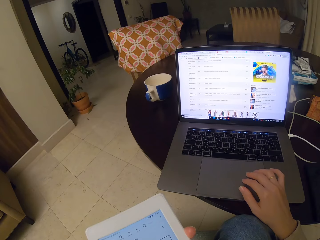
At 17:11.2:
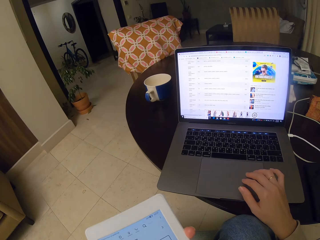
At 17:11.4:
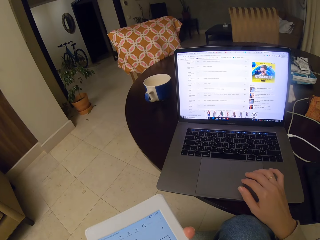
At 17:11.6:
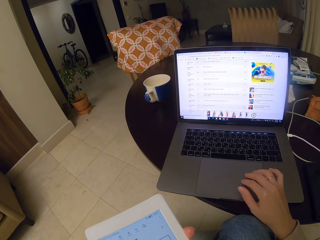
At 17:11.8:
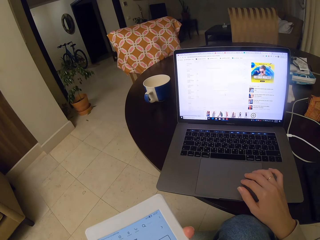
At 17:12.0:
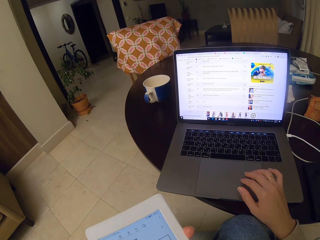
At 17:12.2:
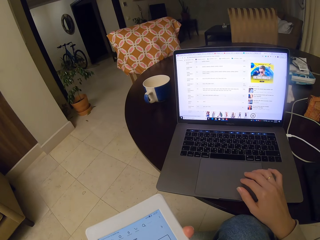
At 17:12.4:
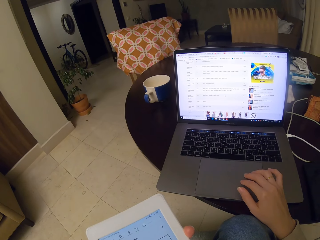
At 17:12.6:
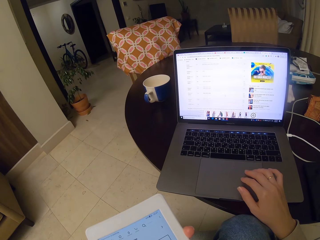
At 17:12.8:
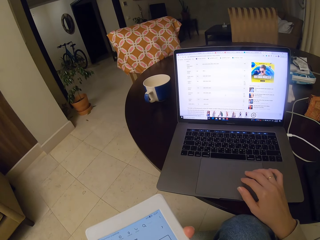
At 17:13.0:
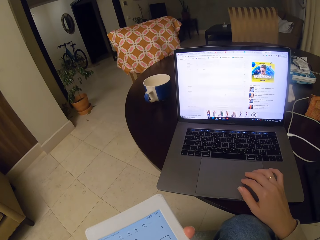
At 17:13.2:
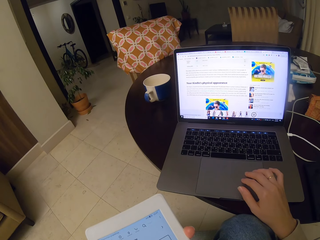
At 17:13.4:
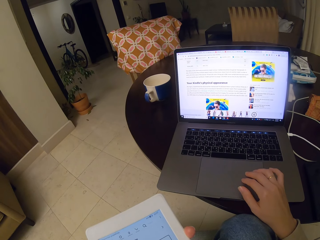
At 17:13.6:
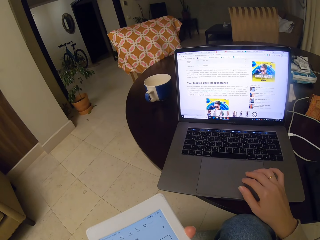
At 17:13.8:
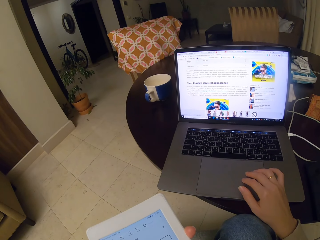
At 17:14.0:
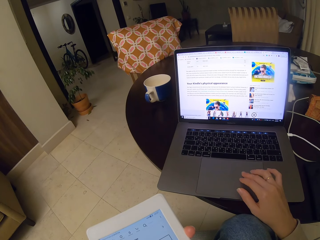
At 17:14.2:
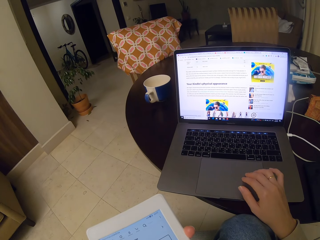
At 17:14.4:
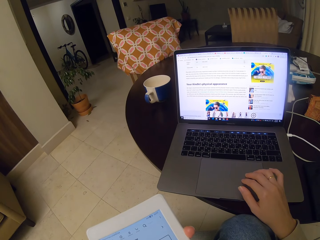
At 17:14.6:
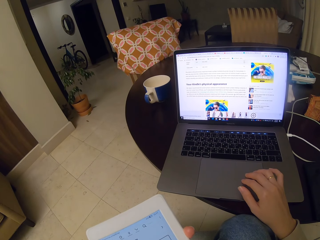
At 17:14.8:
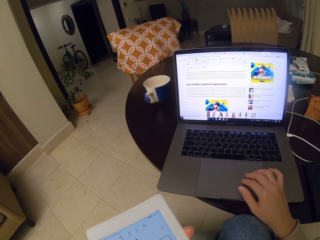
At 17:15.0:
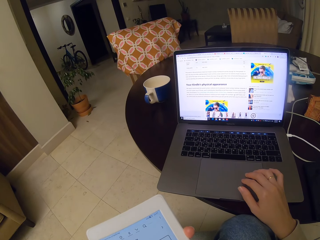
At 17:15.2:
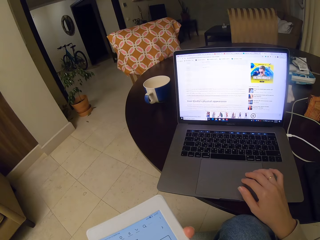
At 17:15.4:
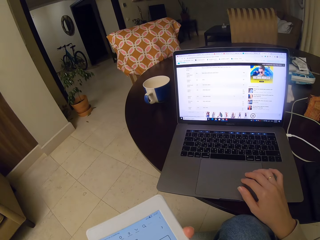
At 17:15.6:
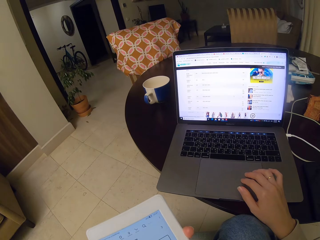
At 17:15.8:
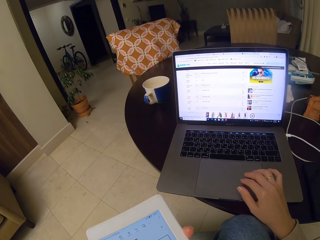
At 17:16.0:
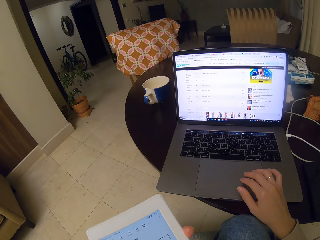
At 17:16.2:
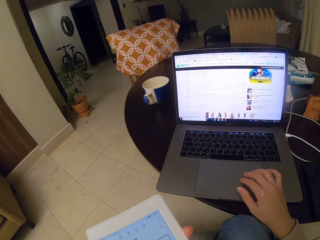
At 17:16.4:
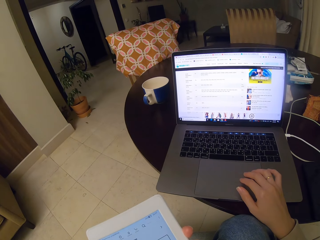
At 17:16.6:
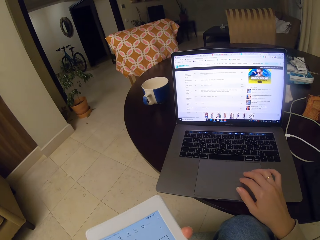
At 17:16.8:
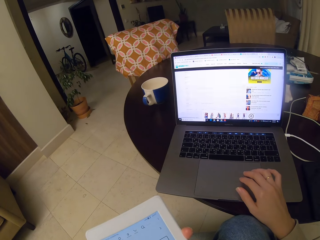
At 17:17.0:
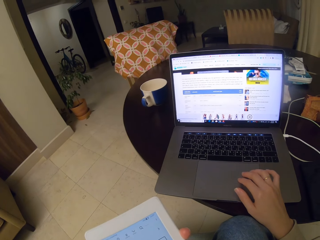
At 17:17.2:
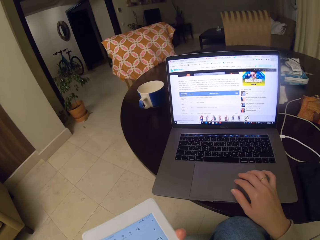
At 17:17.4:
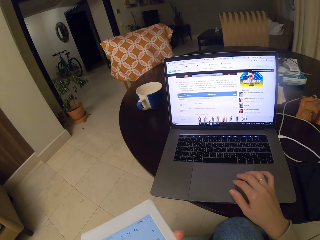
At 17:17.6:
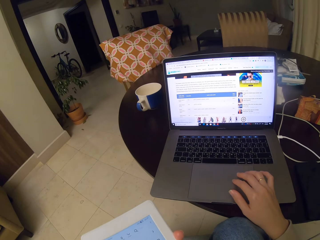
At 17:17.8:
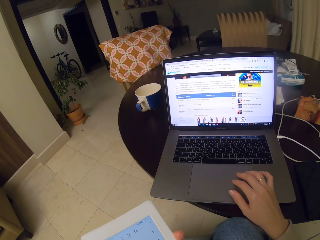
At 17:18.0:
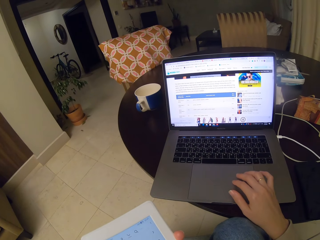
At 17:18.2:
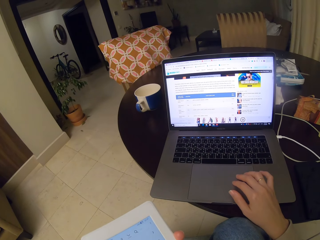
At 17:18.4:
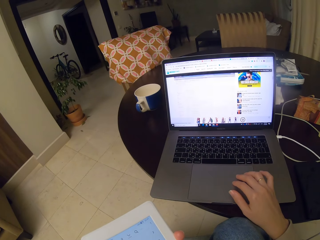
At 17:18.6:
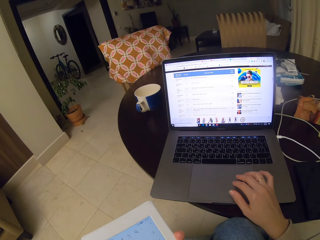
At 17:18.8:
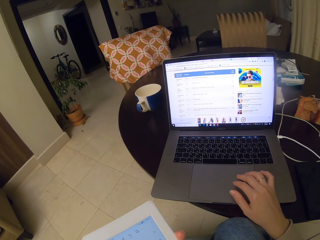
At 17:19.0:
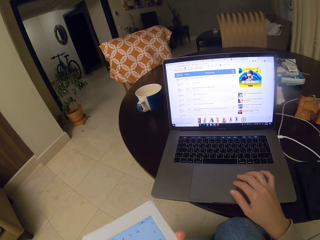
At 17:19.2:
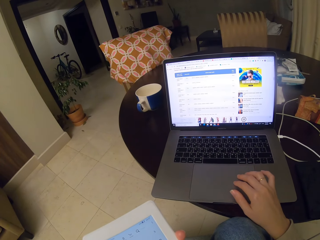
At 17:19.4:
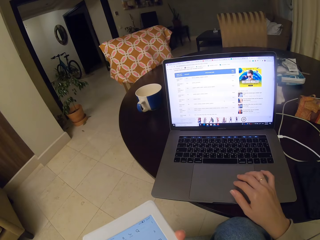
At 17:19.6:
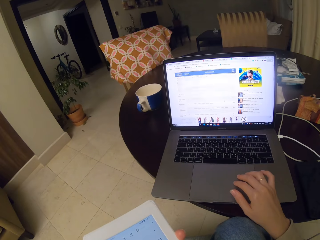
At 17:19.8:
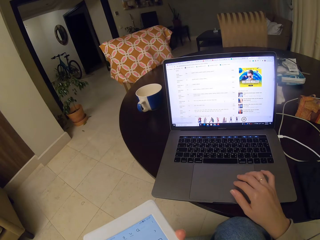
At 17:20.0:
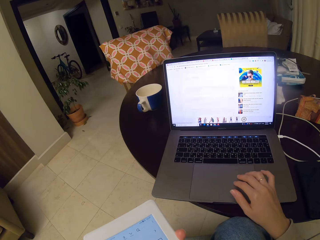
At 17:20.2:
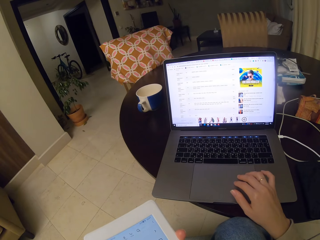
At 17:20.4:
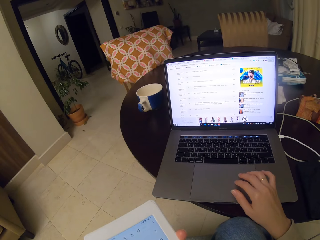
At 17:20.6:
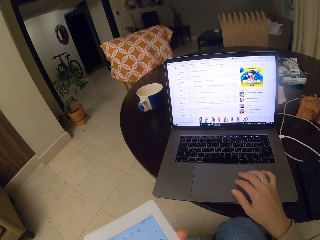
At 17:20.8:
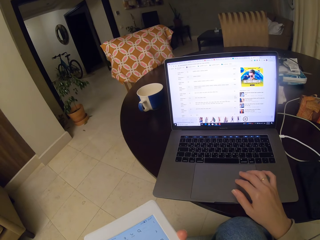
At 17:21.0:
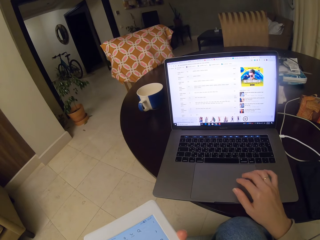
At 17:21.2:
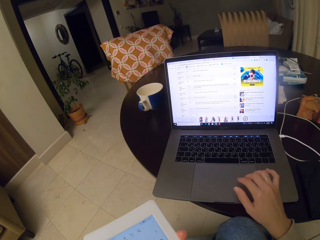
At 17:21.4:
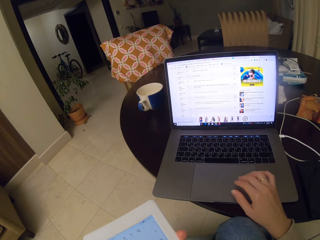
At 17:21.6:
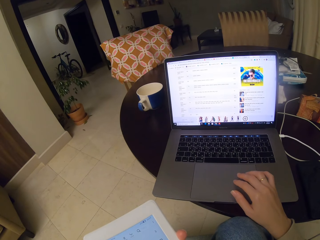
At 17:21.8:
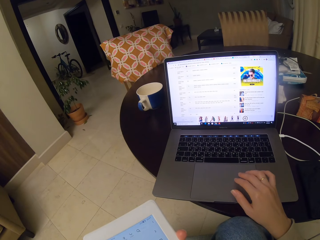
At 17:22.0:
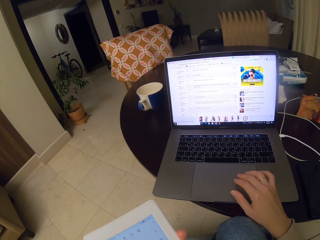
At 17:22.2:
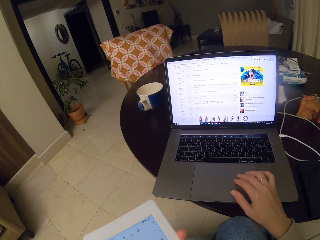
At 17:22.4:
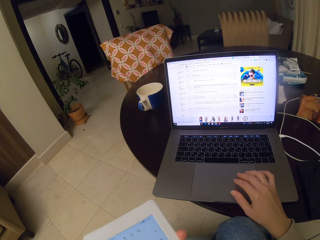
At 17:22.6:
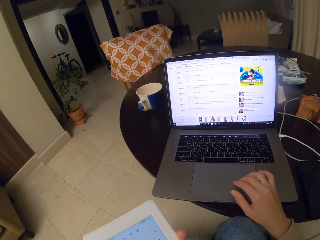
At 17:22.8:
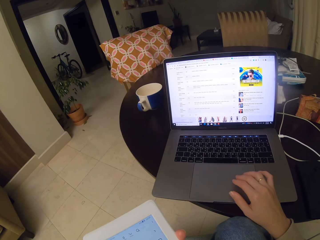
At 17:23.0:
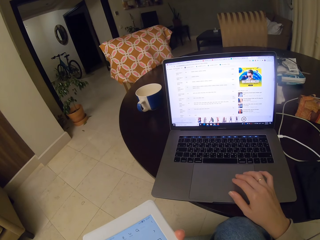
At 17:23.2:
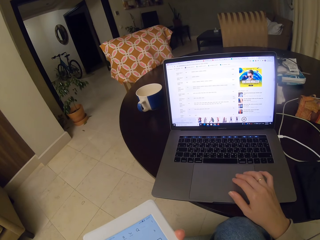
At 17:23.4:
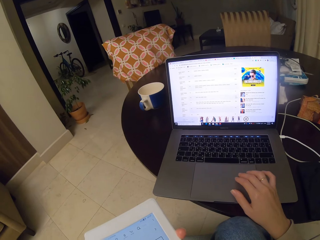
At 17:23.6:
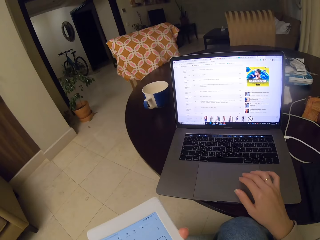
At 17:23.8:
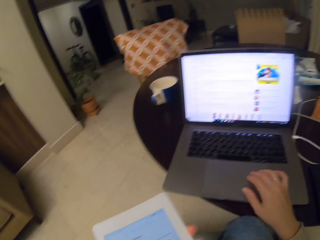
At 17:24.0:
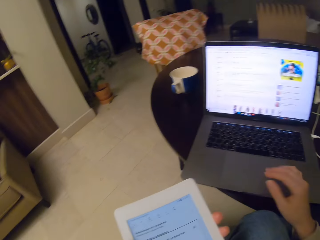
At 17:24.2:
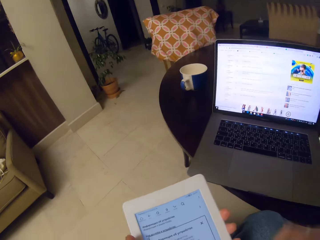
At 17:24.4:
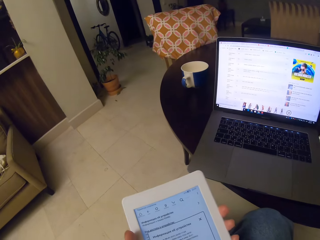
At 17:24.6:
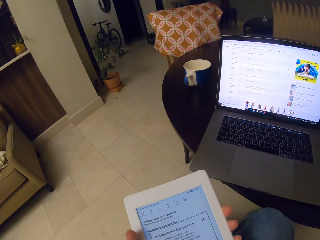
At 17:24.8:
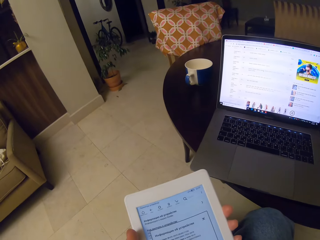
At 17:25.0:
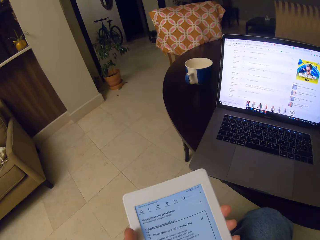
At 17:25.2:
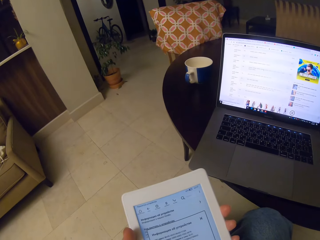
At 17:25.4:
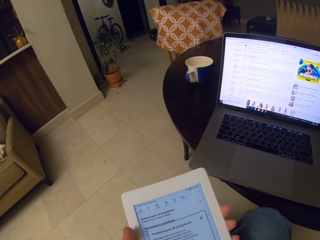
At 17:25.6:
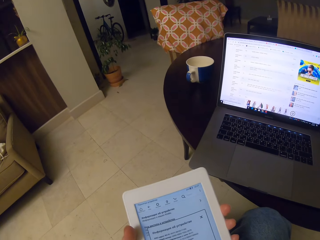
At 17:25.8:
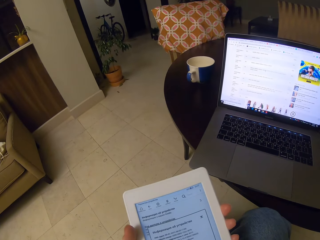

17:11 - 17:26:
The camera wearer controls the touchpad to activate items on the screen repeatedly. They read the text on the tablet.

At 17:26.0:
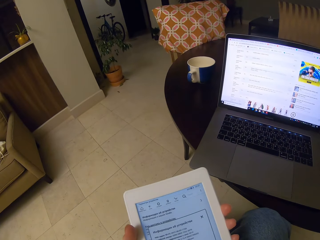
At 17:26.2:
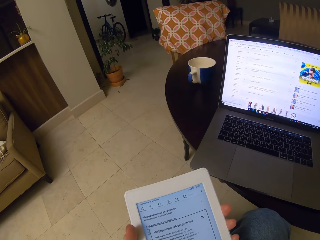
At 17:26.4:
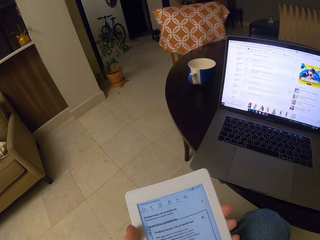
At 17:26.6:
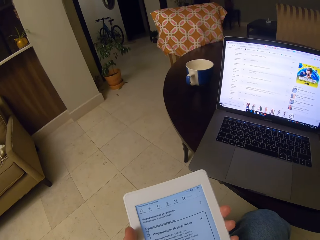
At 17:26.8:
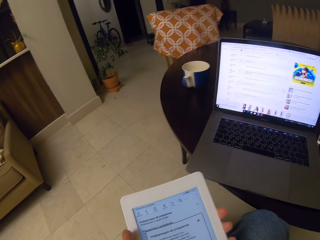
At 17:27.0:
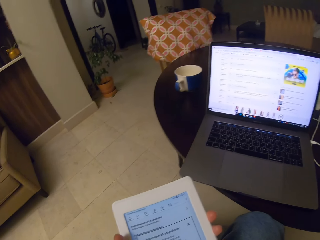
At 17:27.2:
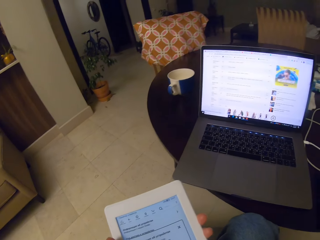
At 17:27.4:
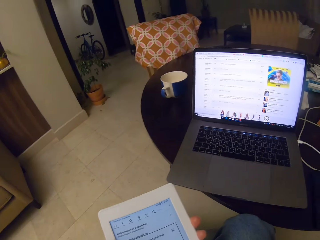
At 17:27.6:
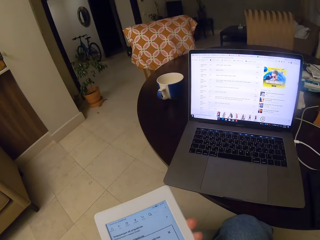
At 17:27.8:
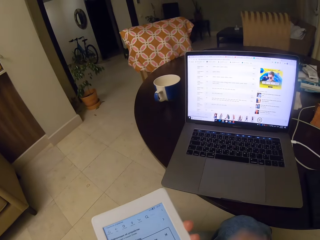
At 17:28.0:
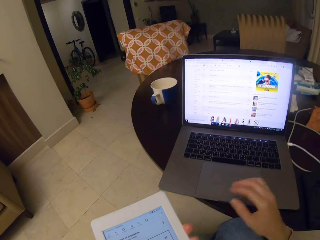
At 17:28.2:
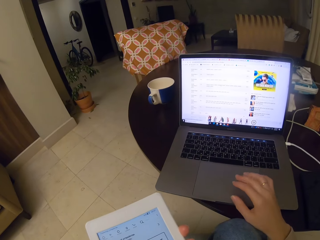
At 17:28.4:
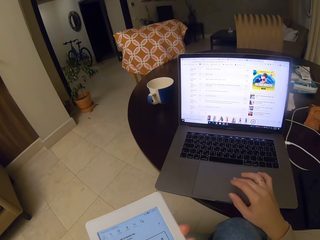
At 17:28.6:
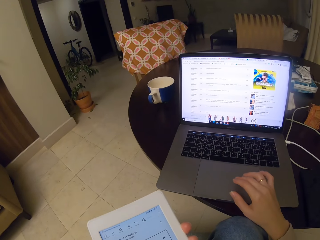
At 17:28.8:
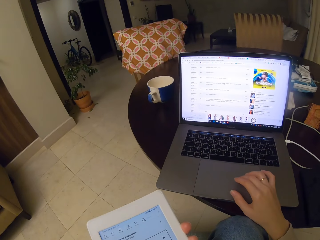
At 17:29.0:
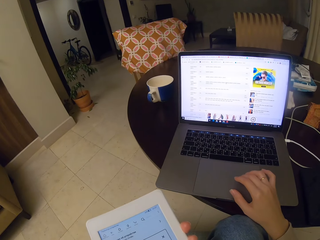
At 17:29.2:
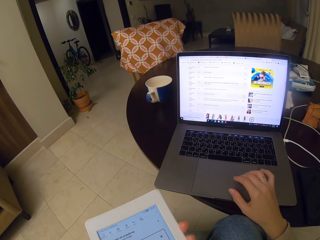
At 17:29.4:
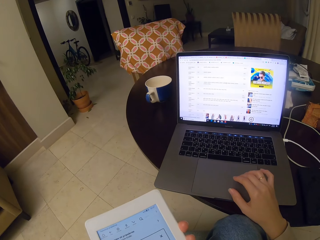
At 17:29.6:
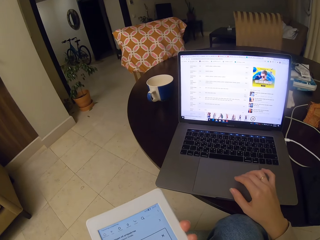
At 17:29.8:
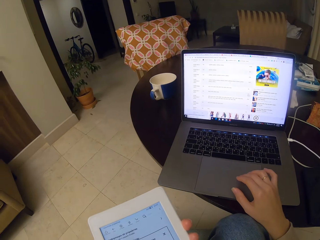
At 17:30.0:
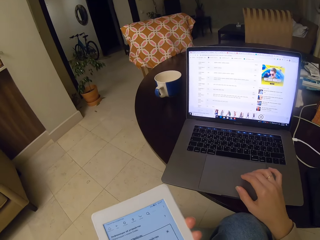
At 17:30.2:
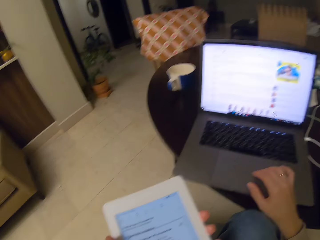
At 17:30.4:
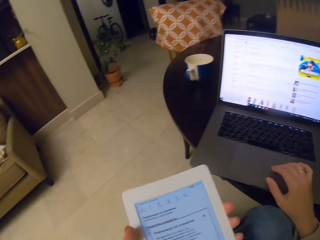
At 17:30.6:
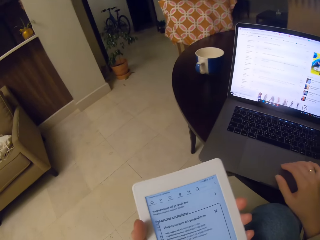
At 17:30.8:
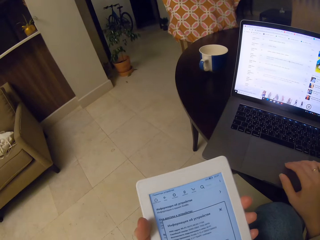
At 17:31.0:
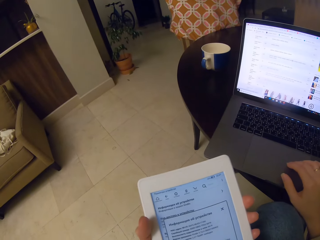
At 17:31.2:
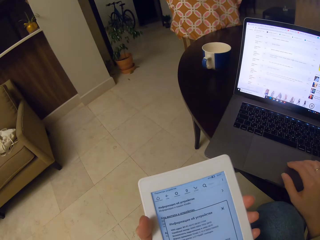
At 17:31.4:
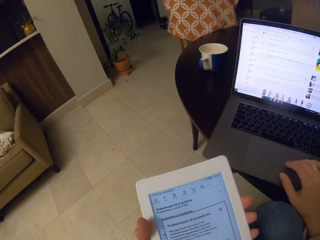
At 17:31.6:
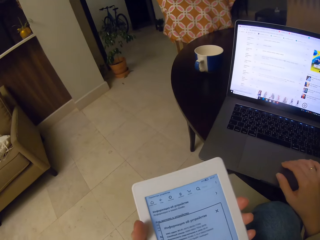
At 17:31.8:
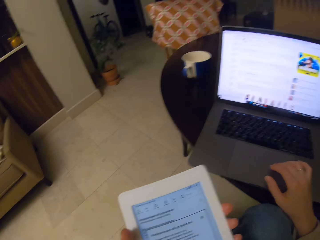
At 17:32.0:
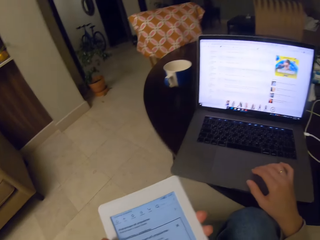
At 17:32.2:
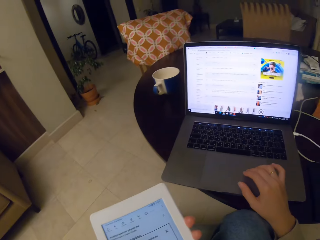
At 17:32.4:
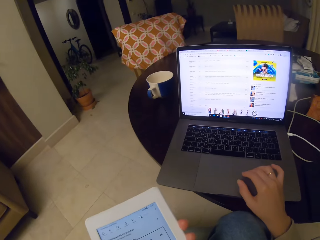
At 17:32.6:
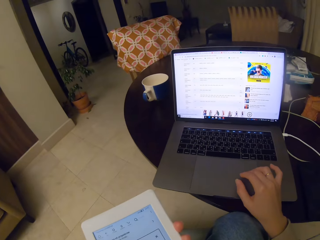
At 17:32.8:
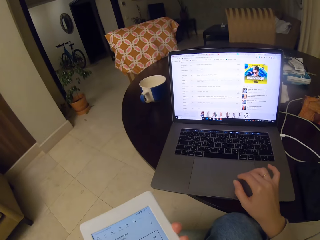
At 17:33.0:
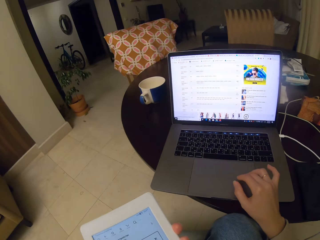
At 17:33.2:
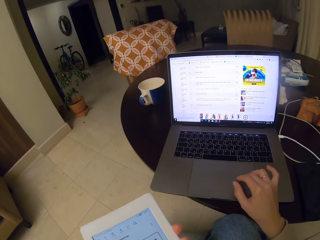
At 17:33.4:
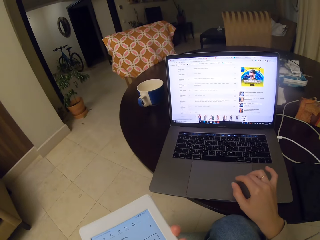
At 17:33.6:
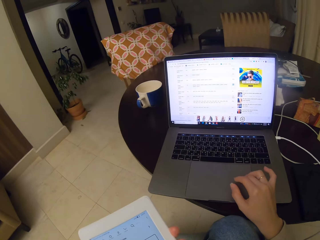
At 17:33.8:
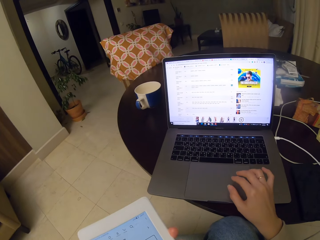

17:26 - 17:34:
The camera wearer controls the touchpad to activate items on the screen. They do it again. They read the text on the tablet. They control the touchpad to activate items on the screen. They do it again.
